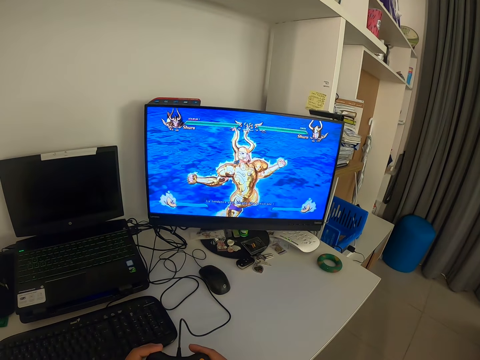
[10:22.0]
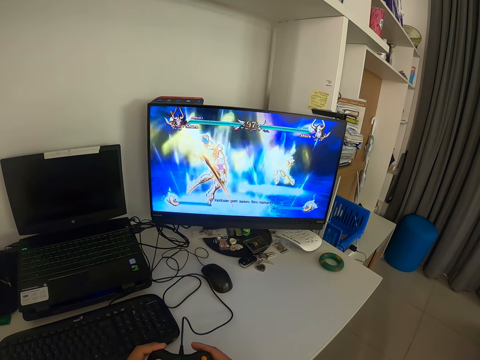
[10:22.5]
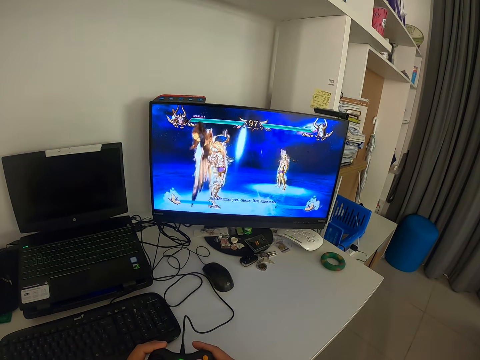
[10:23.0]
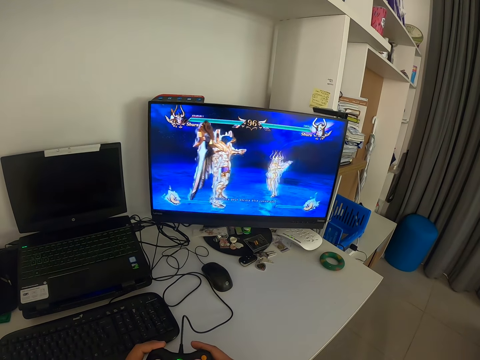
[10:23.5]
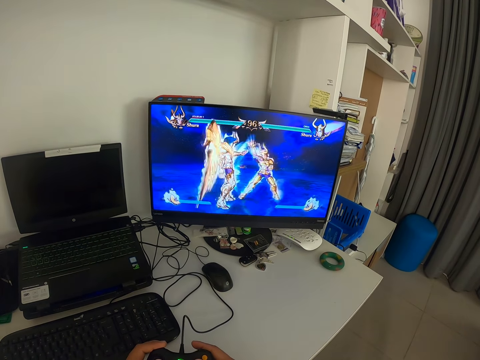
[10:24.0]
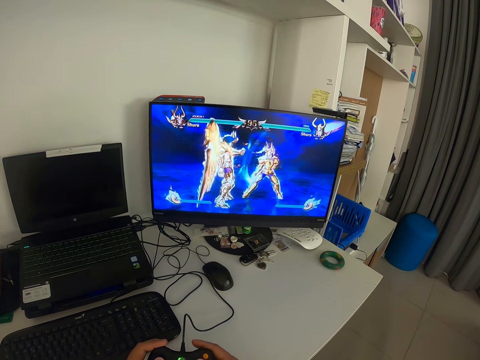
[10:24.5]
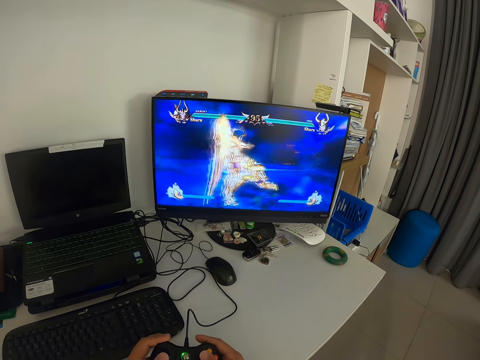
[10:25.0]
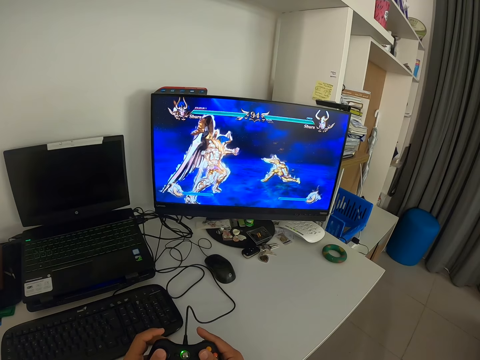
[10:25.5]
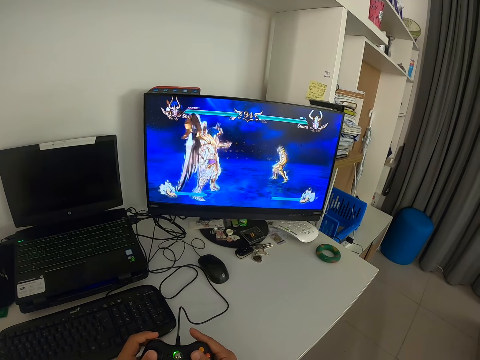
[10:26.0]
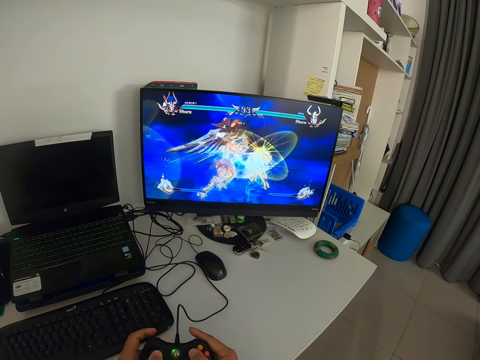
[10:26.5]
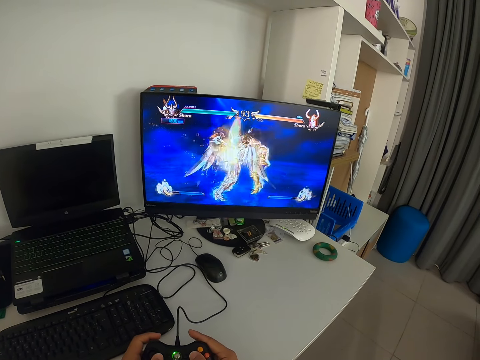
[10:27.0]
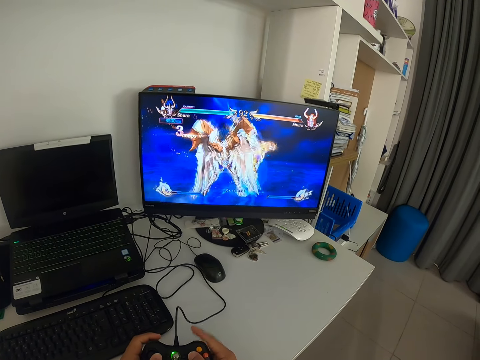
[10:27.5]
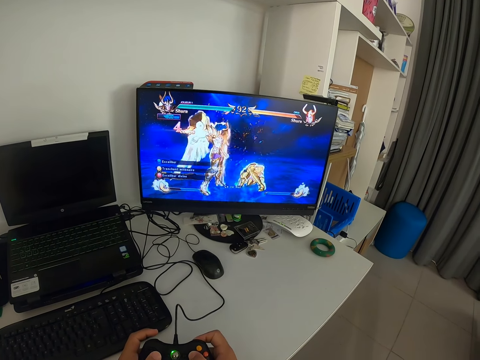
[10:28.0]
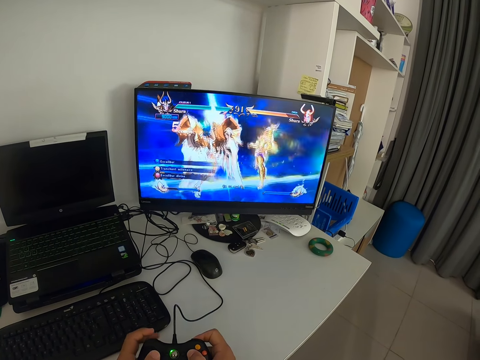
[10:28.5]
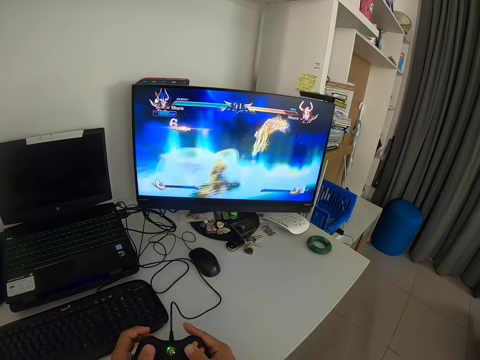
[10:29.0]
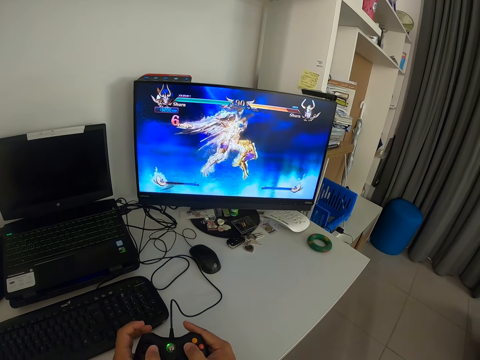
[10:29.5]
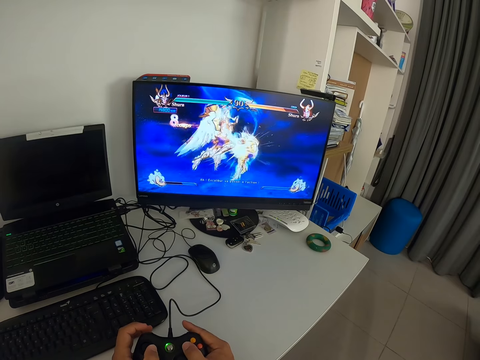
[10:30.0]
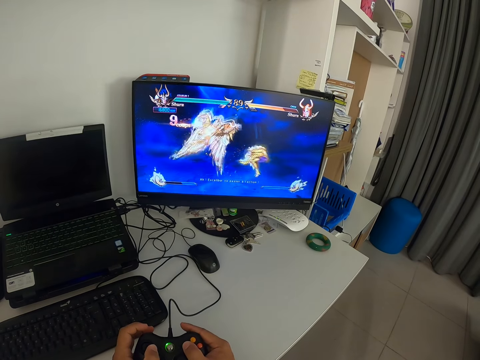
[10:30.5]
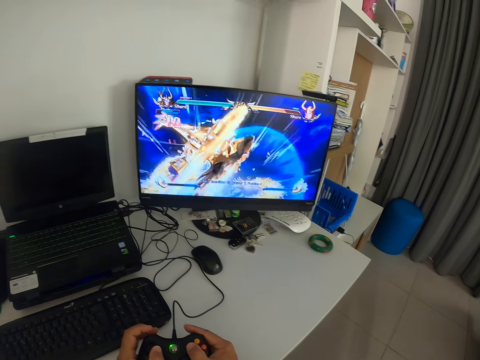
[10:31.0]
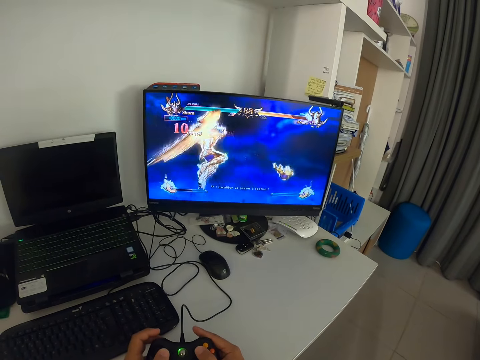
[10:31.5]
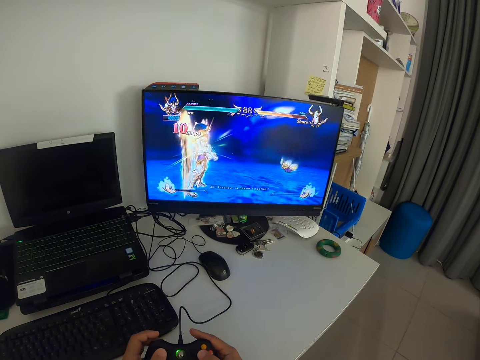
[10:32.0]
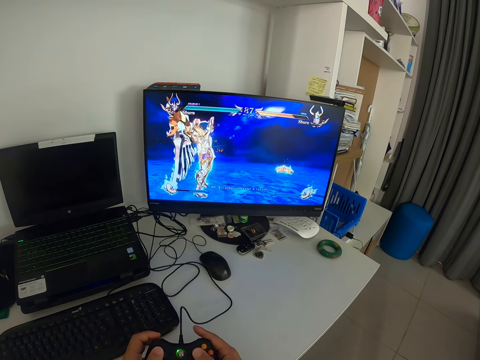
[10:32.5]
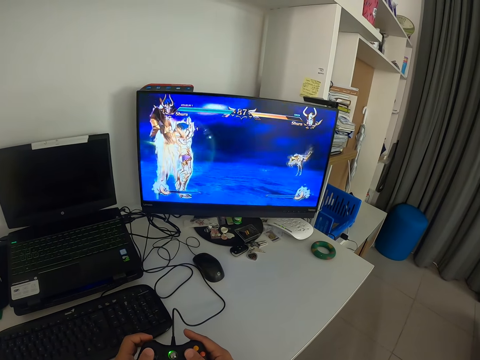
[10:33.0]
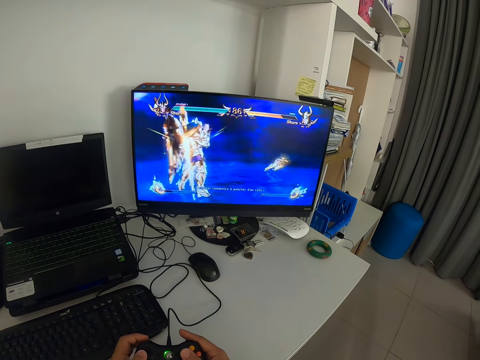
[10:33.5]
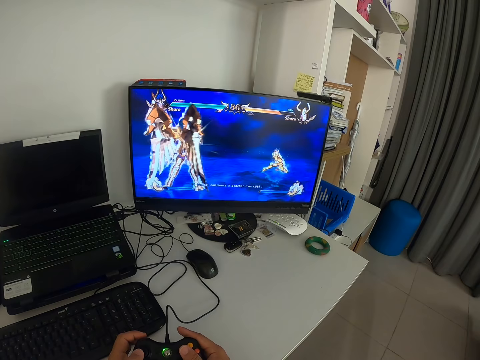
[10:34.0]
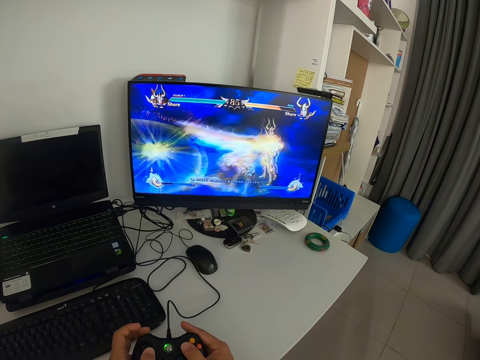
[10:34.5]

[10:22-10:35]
The camera wearer looks at the monitor. They press the game pad. They look at the monitor. They press the game pad.

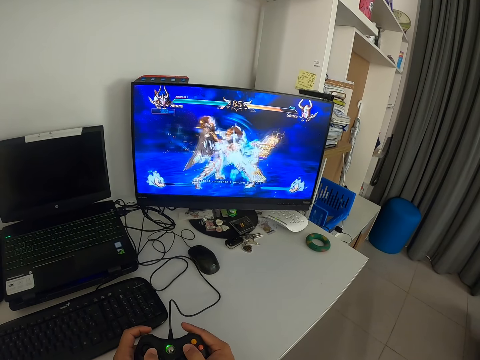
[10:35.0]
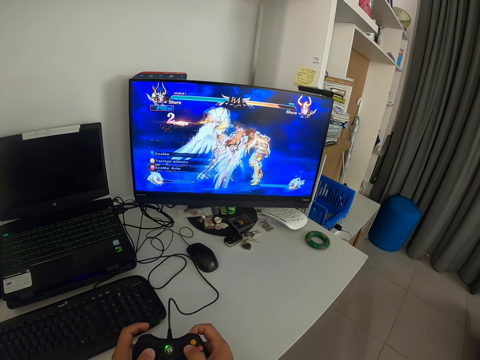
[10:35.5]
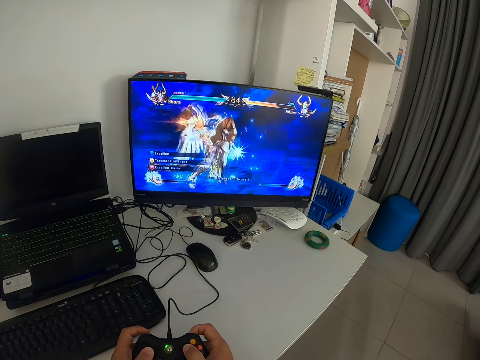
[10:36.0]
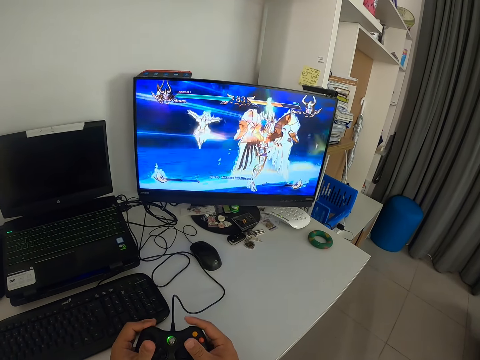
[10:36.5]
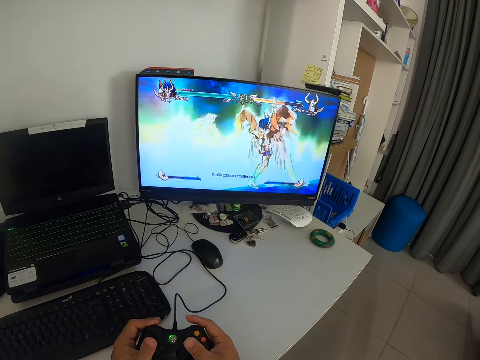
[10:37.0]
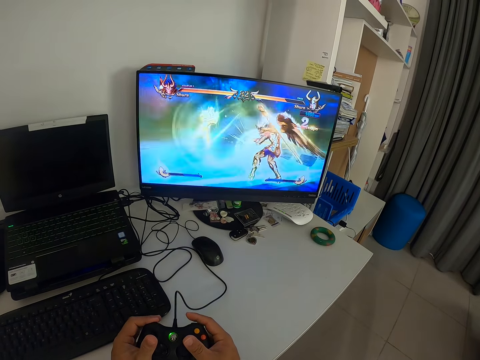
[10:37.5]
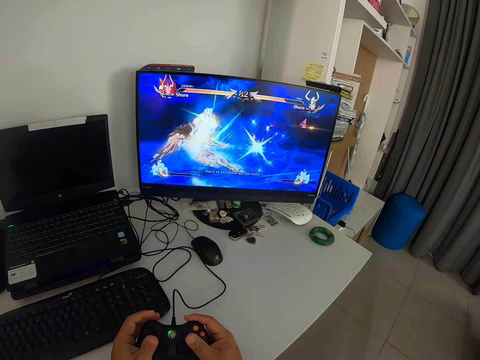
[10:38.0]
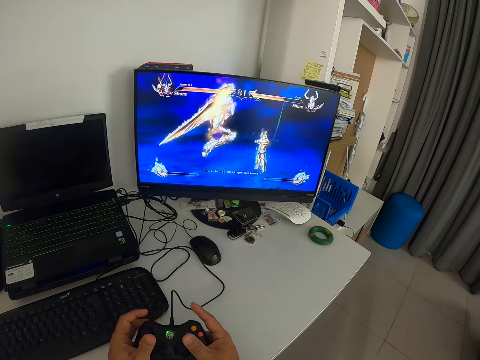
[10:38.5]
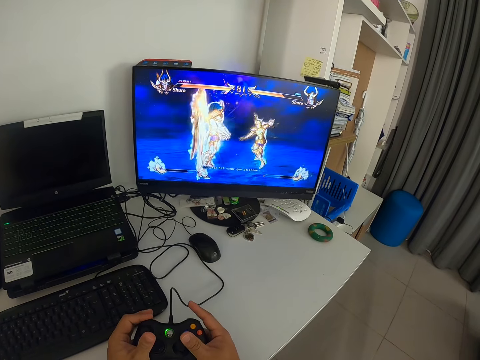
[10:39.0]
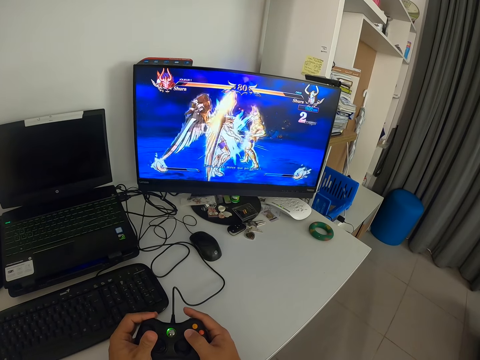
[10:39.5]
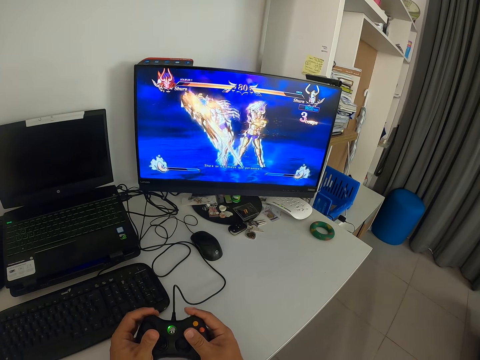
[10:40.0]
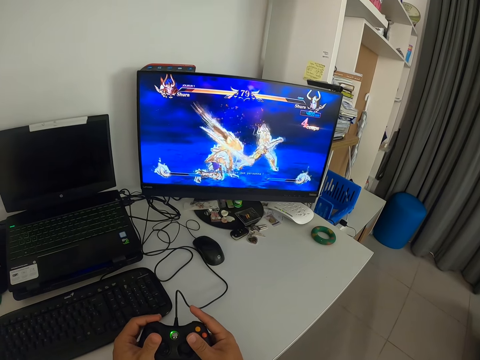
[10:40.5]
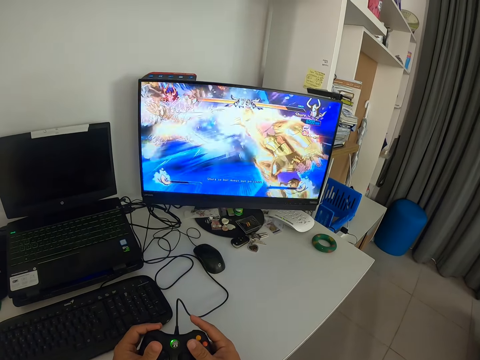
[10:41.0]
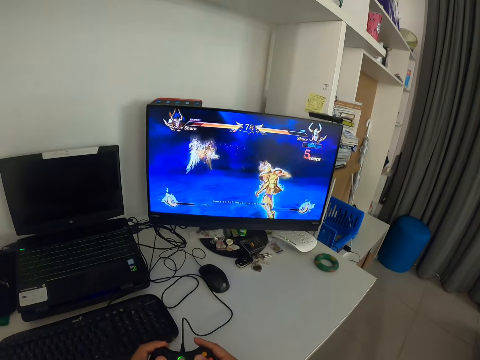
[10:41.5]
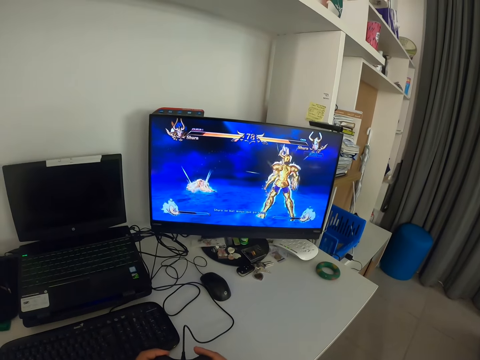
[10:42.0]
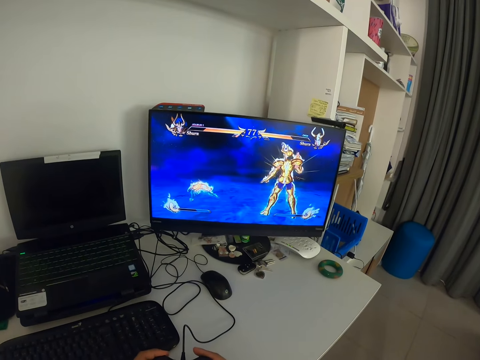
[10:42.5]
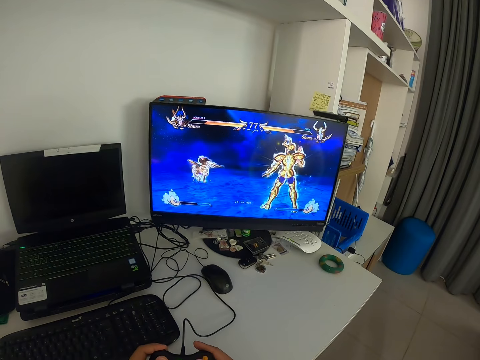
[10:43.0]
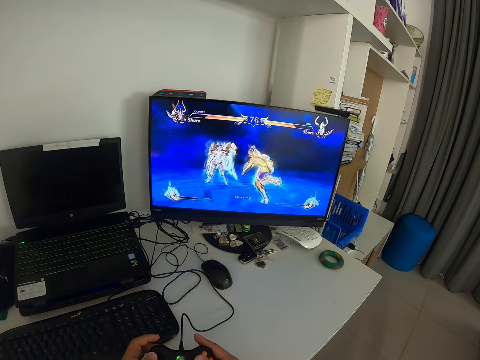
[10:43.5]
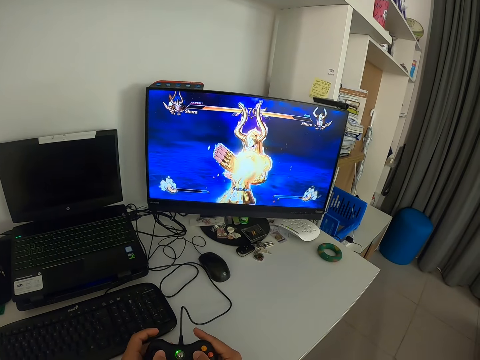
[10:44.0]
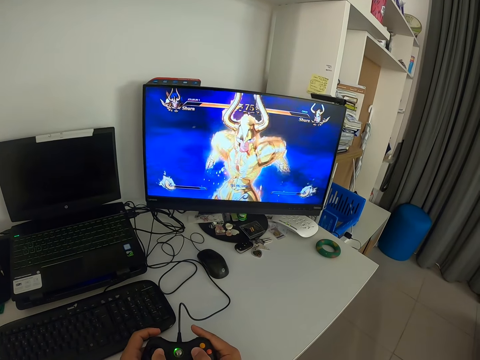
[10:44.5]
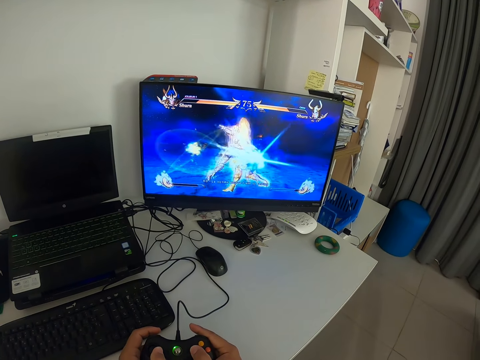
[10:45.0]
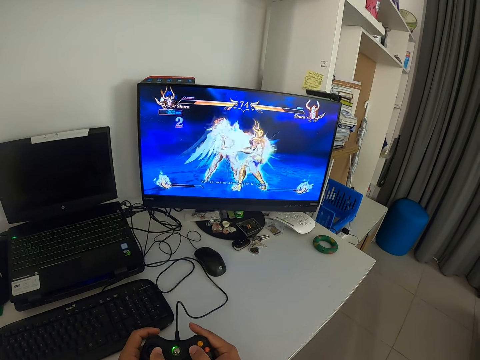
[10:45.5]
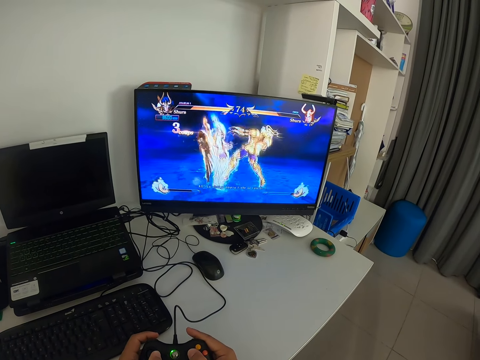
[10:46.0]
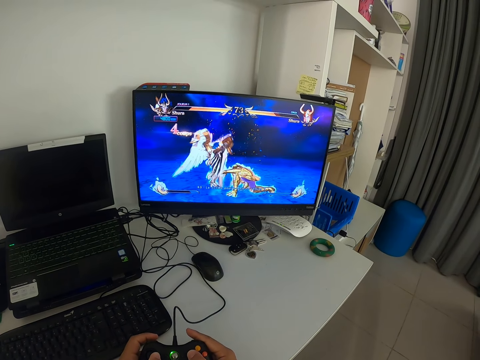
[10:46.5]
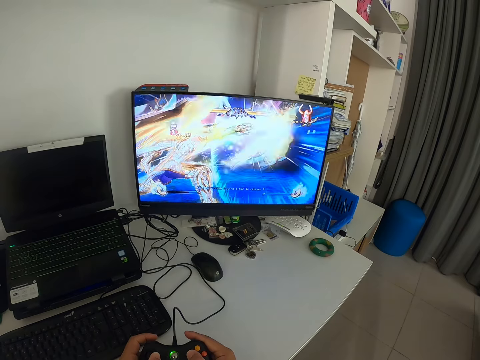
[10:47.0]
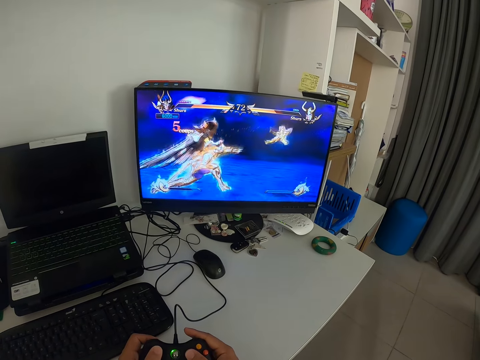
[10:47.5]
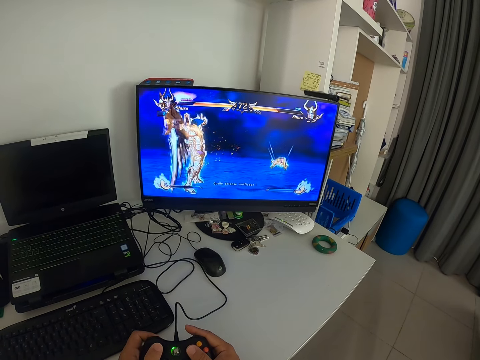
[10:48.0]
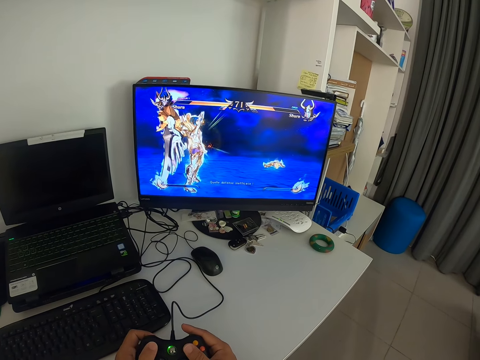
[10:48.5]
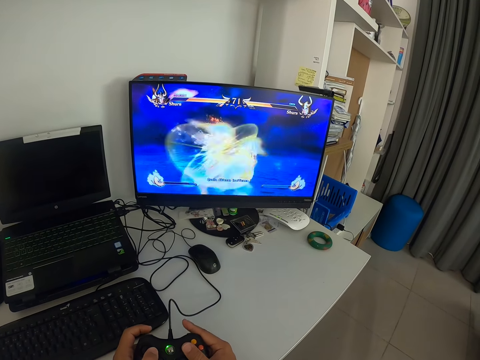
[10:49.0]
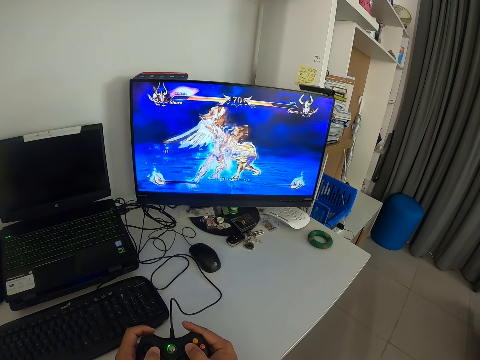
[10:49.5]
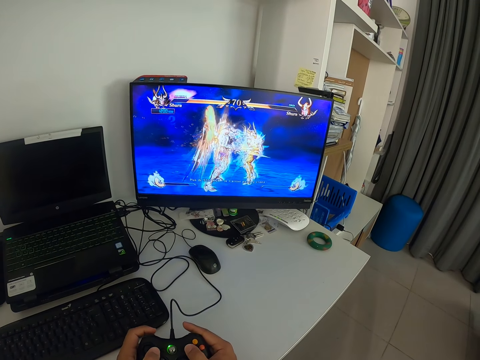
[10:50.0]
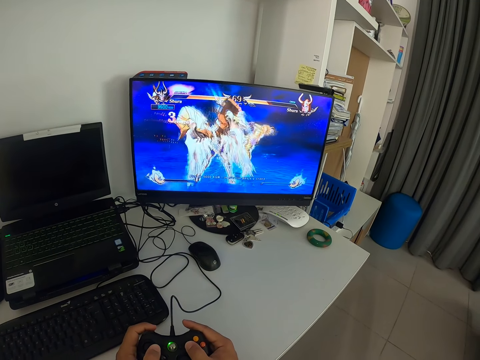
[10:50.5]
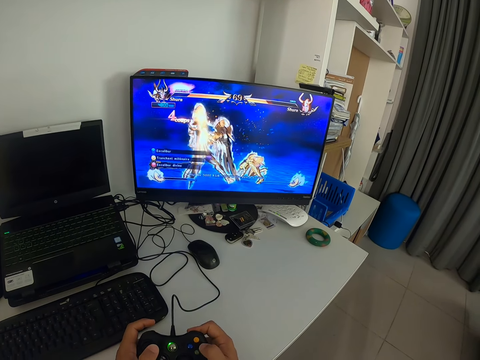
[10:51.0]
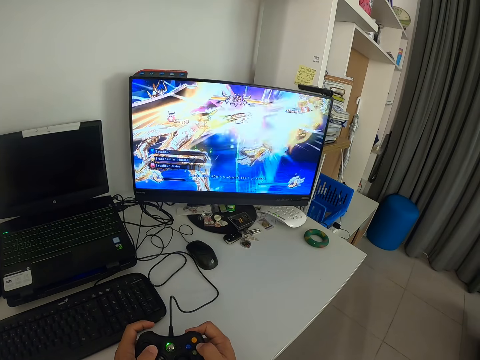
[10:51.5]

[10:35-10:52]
The camera wearer looks at the monitor. They press the game pad. They look at the monitor. They press the game pad. They look at the monitor.
